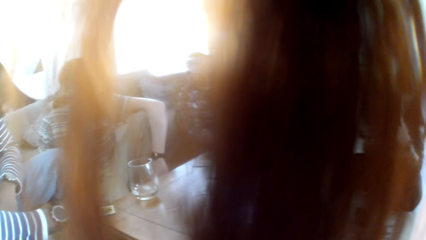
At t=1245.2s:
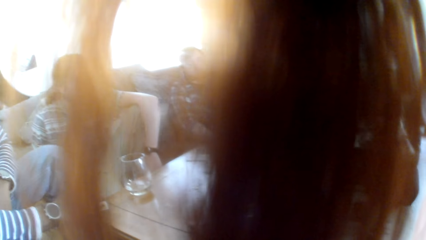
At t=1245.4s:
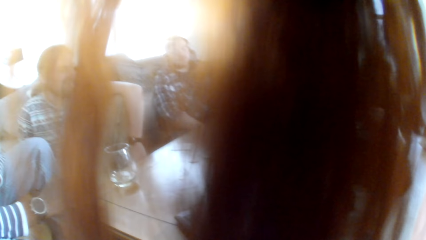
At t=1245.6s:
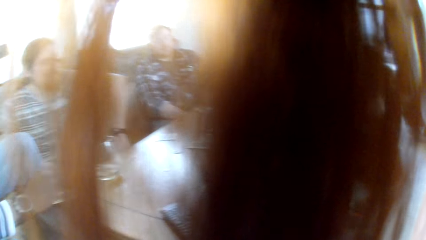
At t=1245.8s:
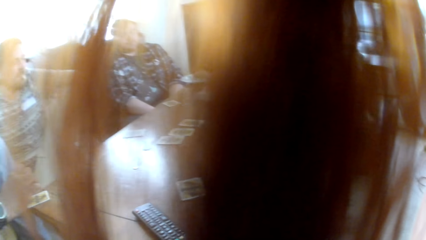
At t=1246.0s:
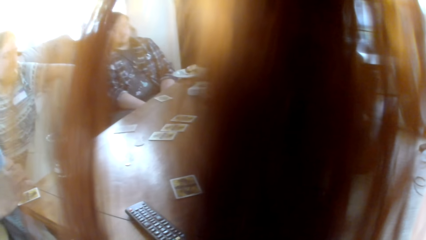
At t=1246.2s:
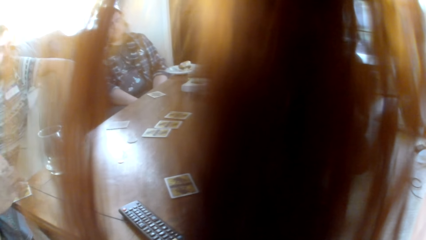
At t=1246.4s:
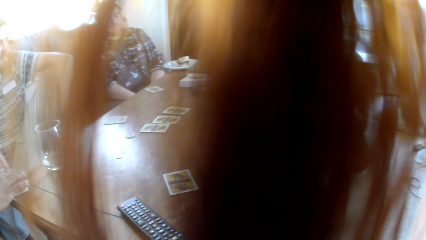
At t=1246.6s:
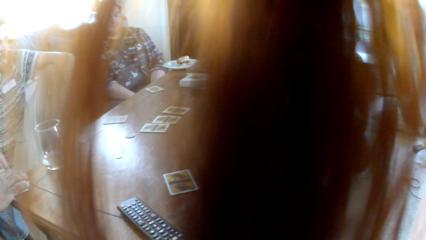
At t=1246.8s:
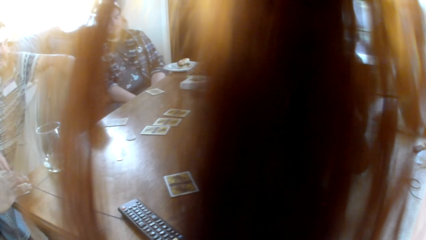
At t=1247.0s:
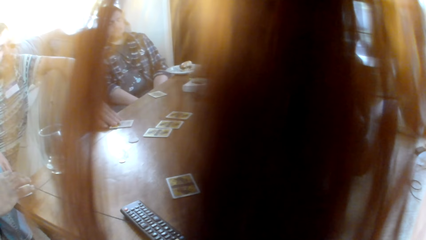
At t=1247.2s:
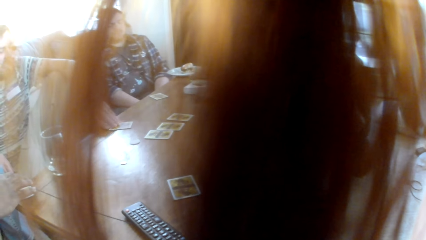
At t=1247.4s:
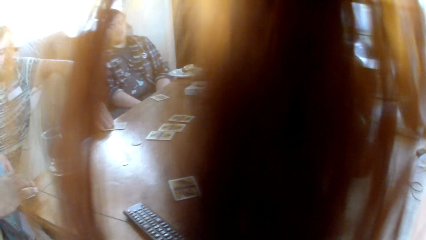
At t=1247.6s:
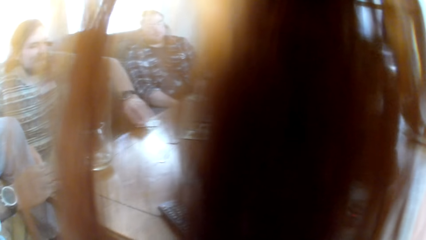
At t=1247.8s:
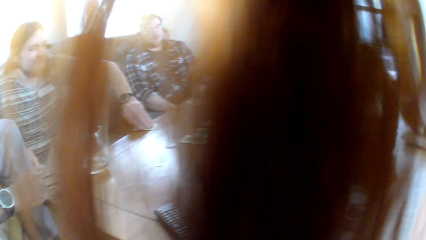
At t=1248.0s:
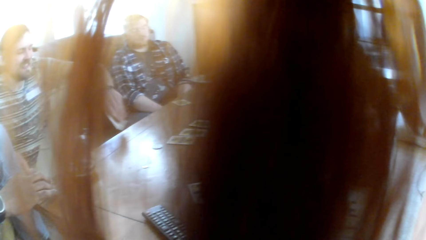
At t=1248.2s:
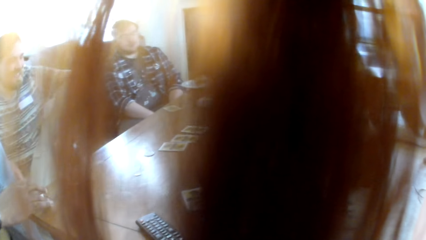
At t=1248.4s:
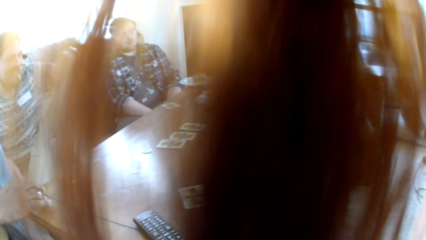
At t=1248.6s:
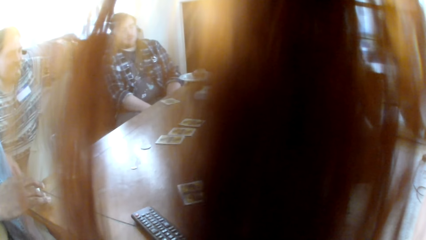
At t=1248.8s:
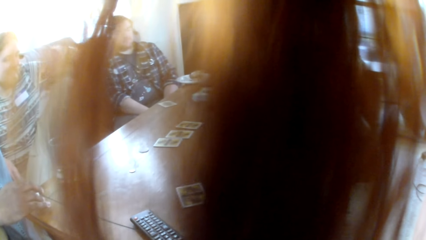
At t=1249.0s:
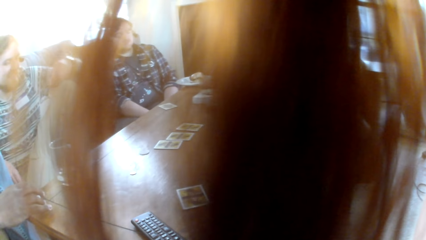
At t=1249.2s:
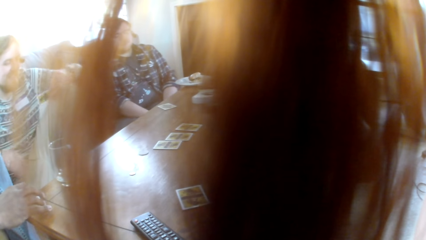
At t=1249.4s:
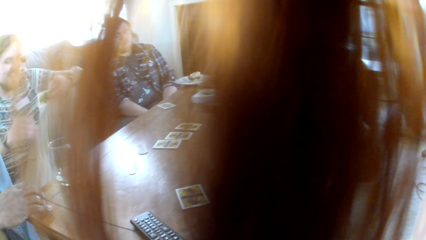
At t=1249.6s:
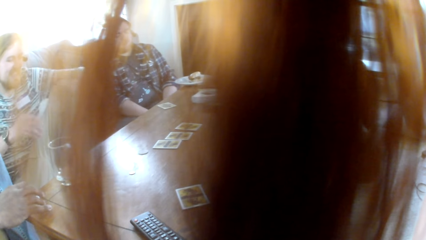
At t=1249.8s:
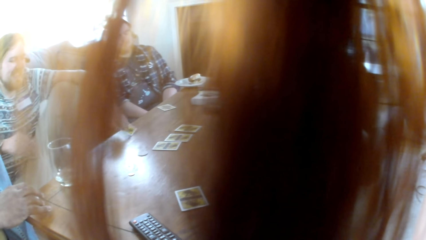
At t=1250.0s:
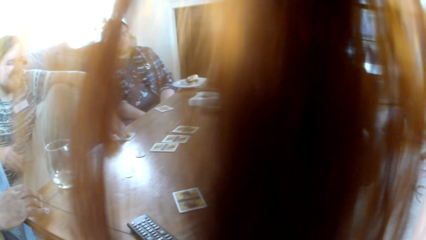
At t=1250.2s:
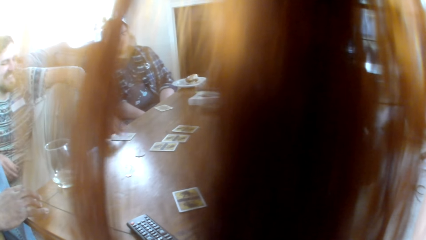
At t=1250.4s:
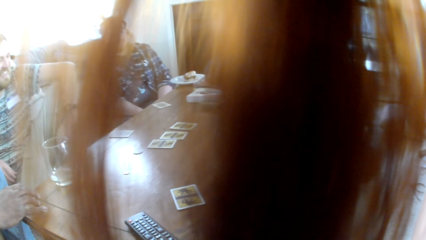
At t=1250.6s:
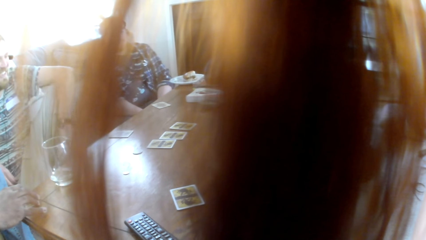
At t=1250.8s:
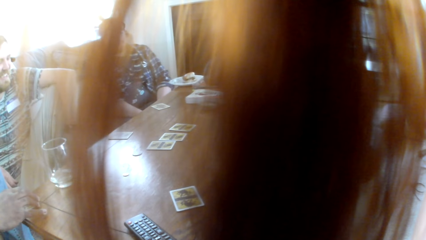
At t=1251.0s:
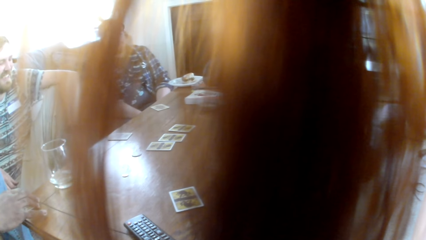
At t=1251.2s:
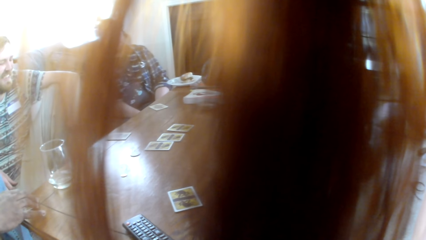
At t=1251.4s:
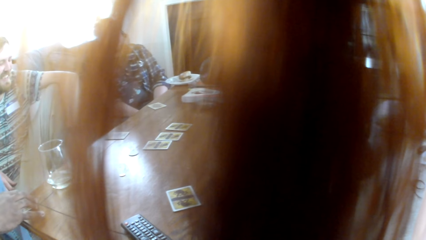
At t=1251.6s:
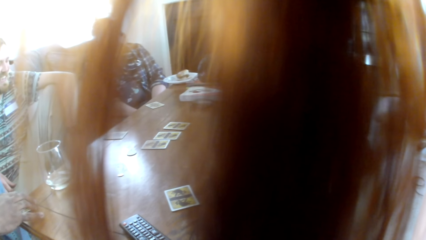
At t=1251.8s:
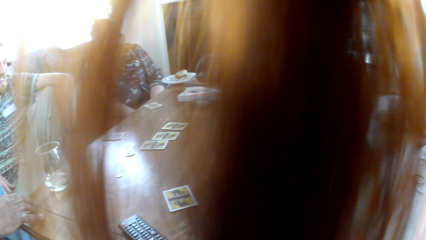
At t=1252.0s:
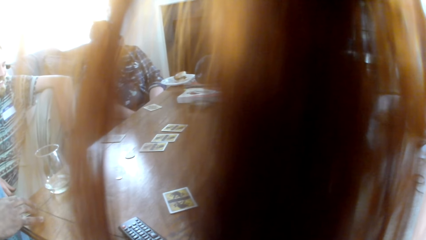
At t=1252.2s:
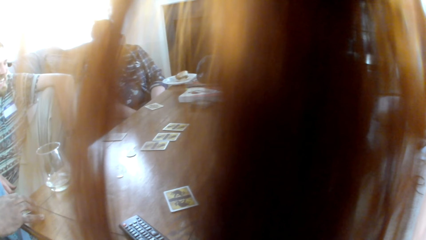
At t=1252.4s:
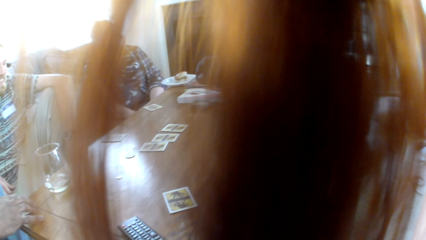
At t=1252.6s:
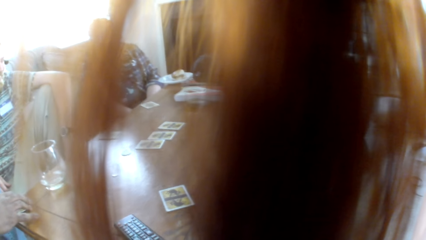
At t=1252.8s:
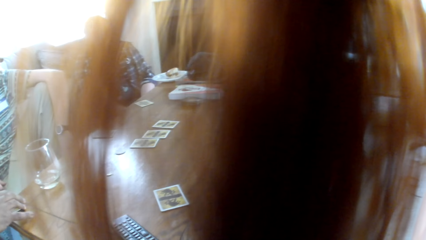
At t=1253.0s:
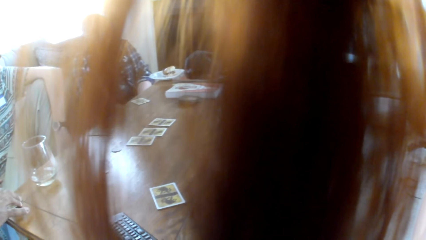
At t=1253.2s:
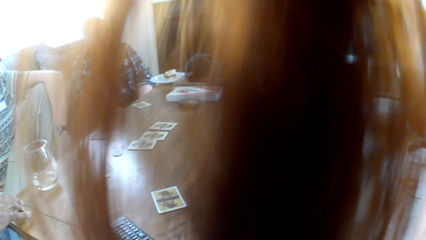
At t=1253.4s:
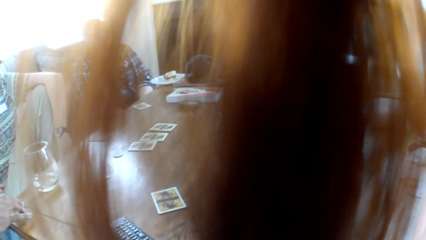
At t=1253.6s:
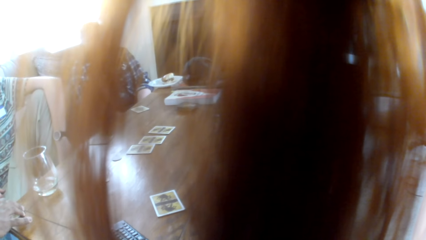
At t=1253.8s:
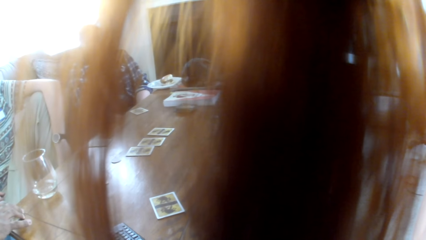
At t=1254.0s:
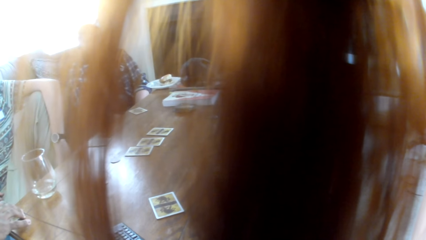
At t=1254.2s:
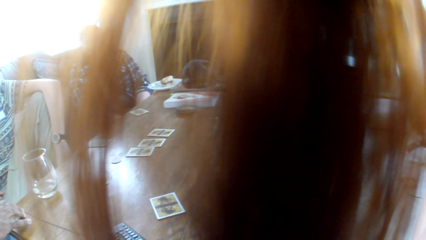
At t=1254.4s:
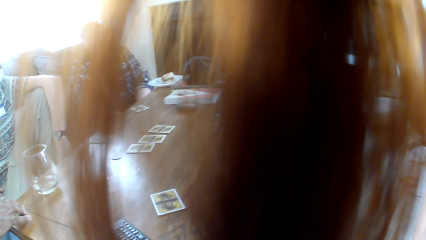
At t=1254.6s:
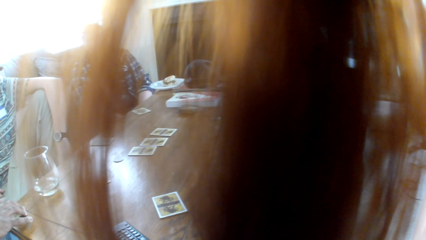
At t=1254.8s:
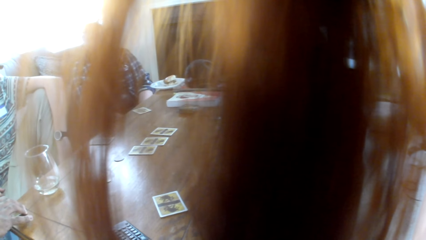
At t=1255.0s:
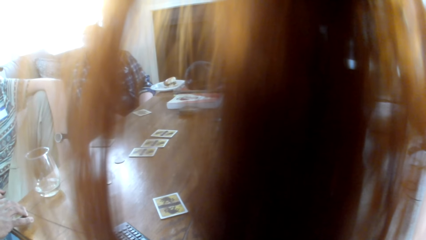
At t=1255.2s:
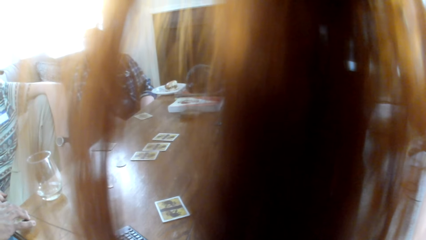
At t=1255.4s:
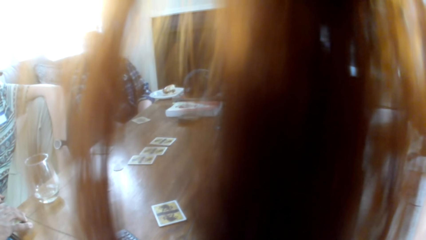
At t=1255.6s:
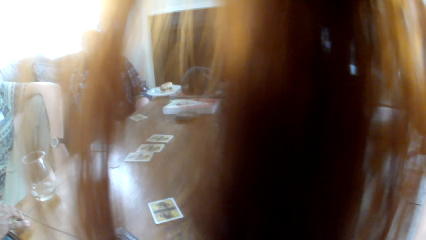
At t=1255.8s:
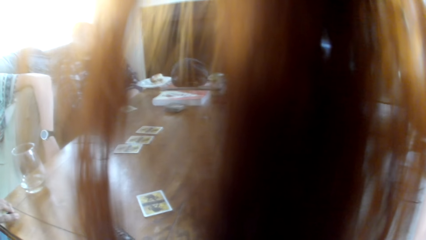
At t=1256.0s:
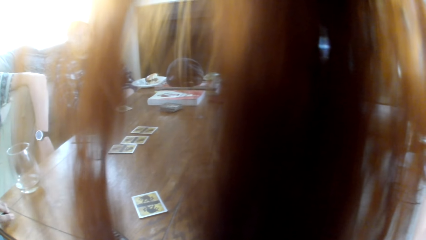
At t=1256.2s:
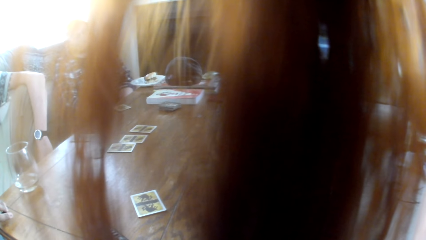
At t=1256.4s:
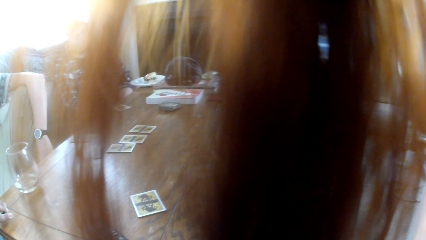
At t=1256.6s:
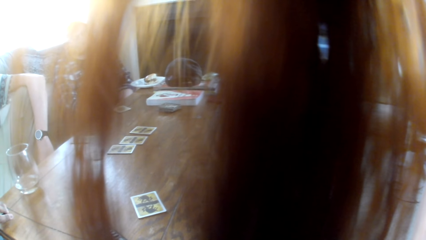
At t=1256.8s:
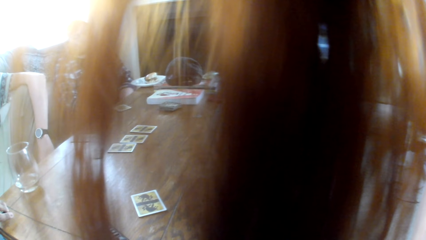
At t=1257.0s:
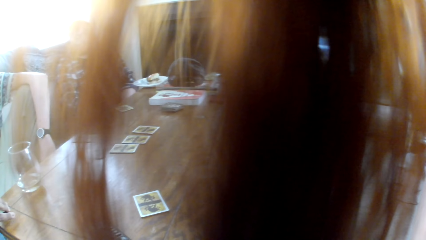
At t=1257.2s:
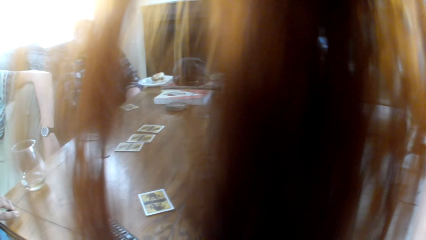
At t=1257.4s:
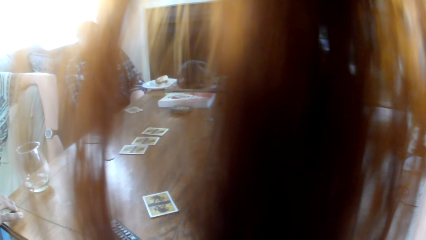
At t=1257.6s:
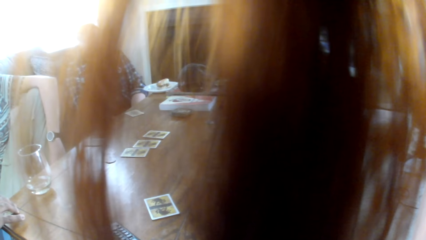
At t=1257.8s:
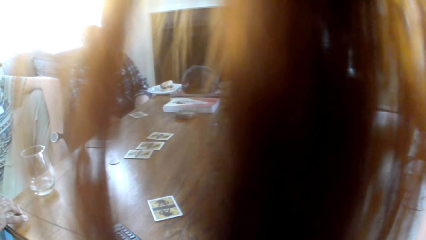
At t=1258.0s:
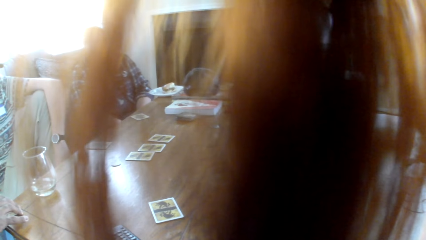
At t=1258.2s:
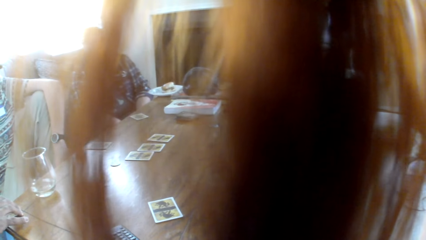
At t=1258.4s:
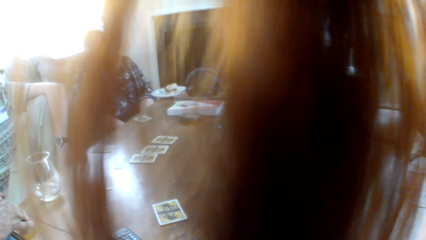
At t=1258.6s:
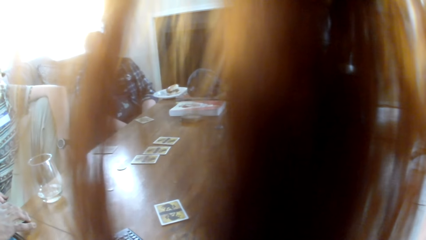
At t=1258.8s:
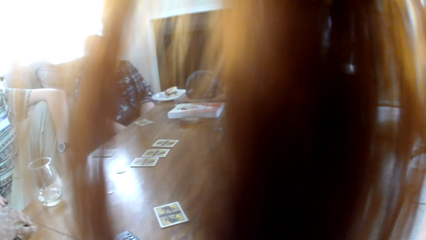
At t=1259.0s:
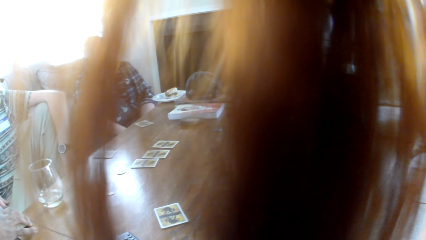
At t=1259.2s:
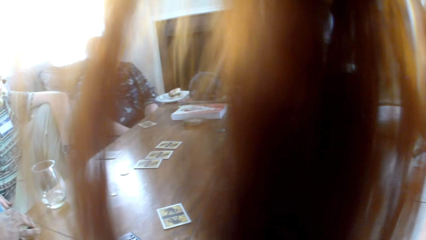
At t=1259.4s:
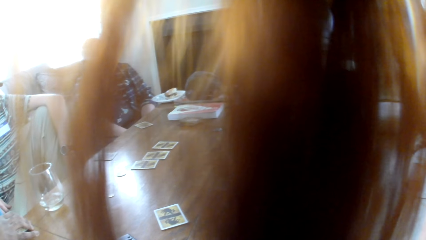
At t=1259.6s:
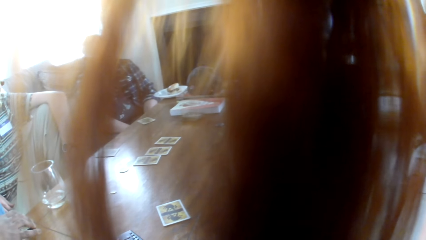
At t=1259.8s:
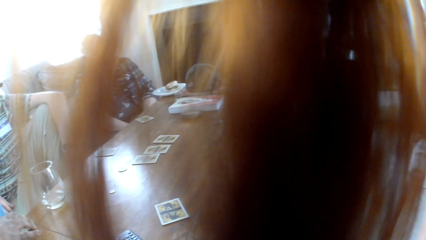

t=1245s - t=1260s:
A man picks a board game card from the table. The man checks the board game card. The man puts the board game card on the table. The camera wearer looks around.
